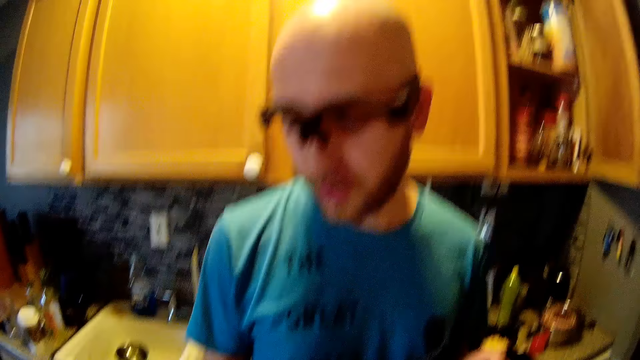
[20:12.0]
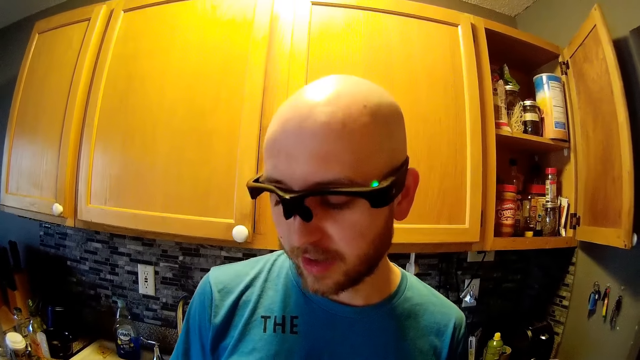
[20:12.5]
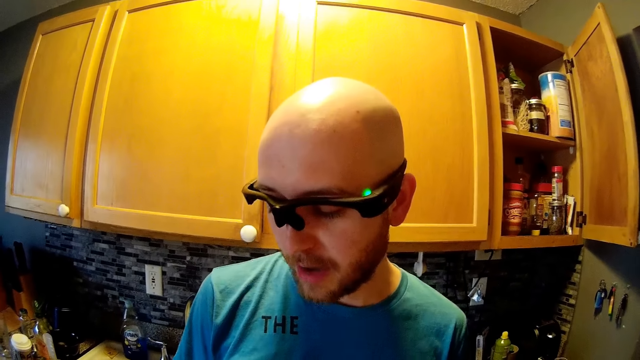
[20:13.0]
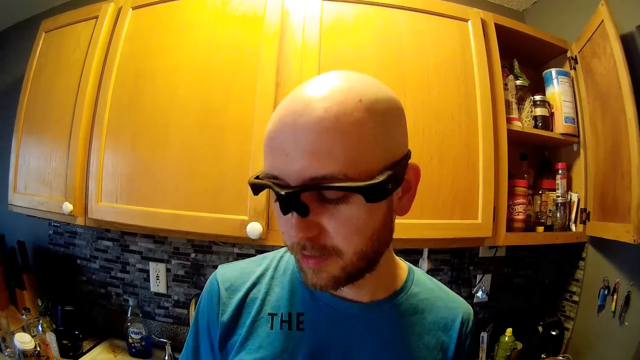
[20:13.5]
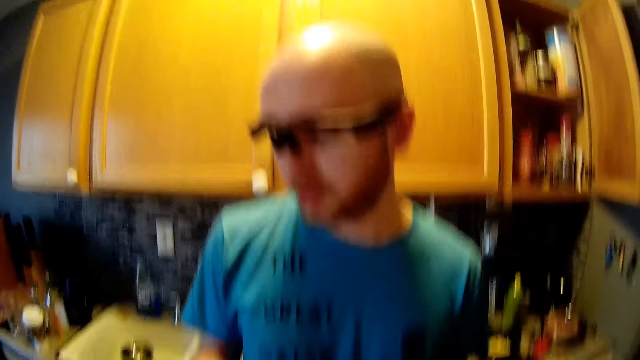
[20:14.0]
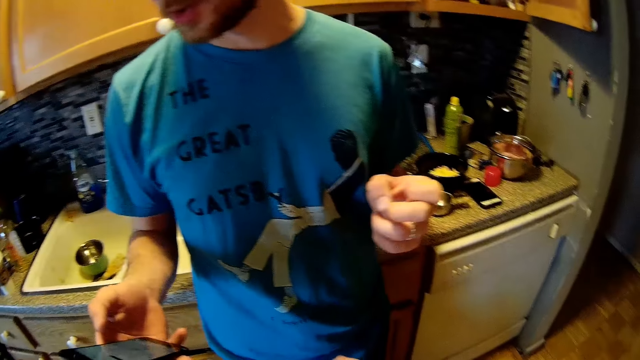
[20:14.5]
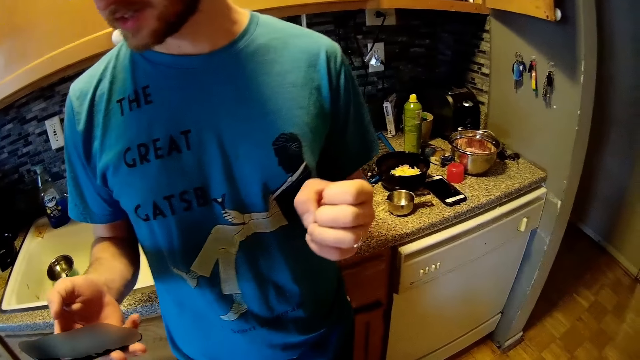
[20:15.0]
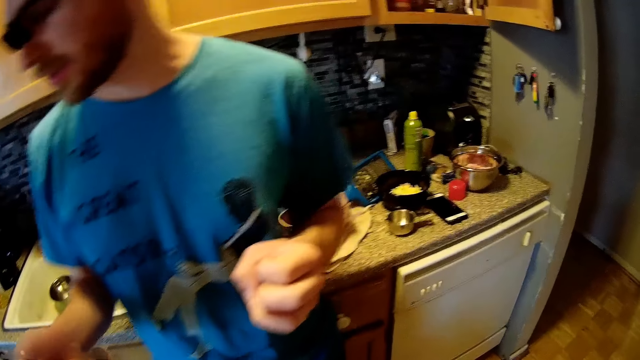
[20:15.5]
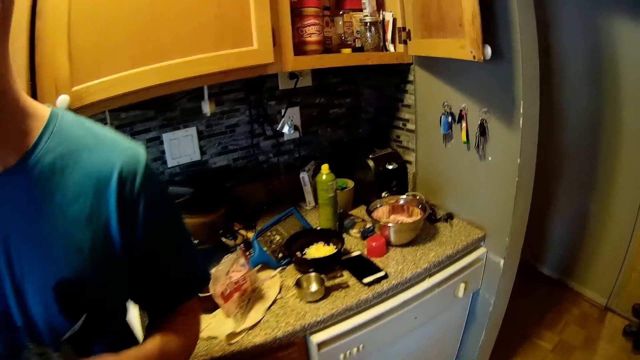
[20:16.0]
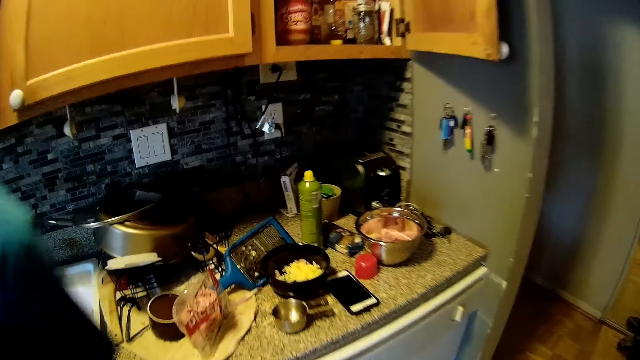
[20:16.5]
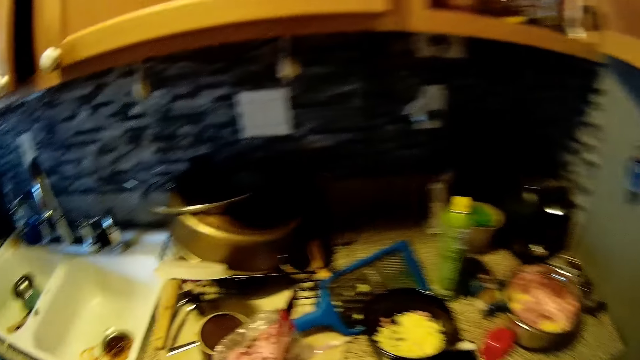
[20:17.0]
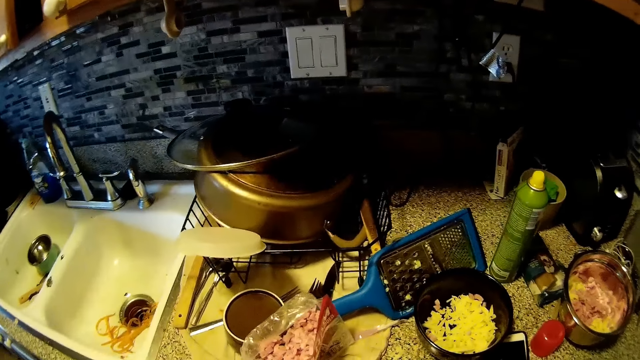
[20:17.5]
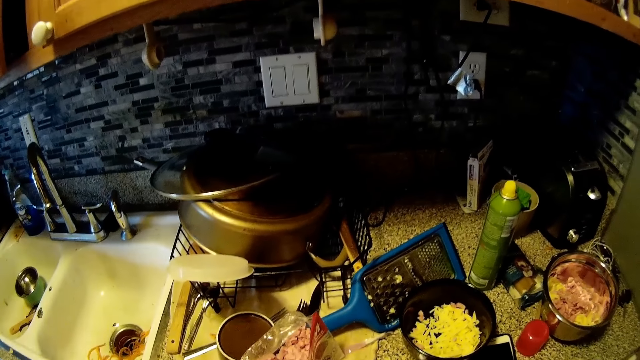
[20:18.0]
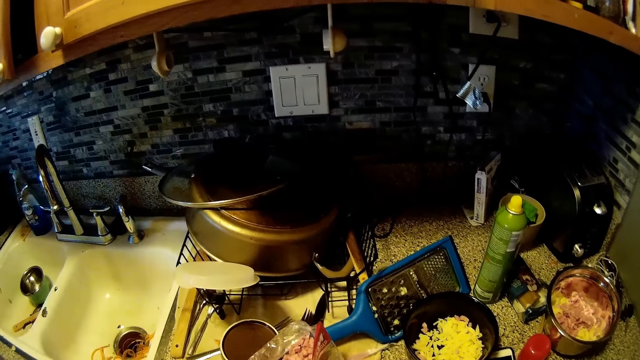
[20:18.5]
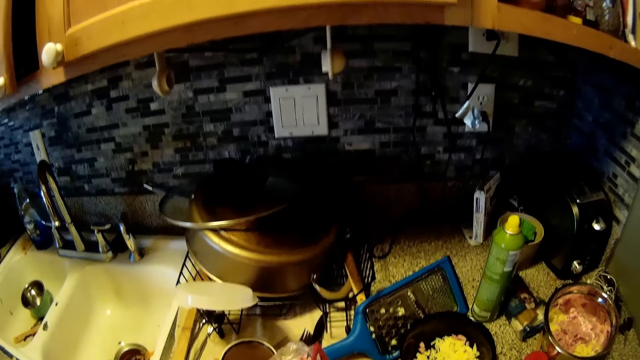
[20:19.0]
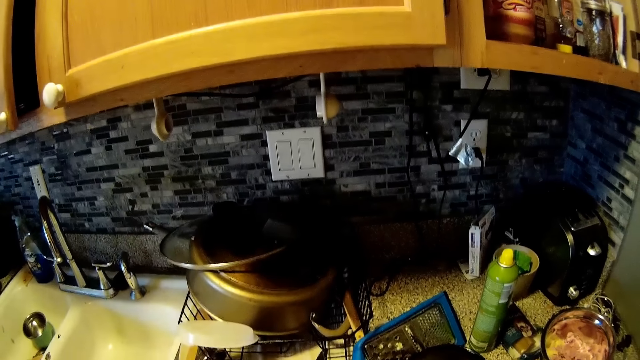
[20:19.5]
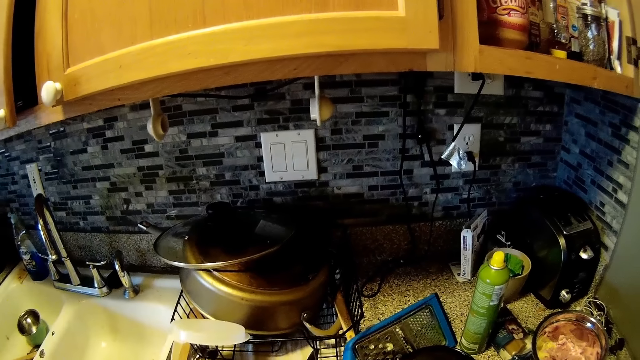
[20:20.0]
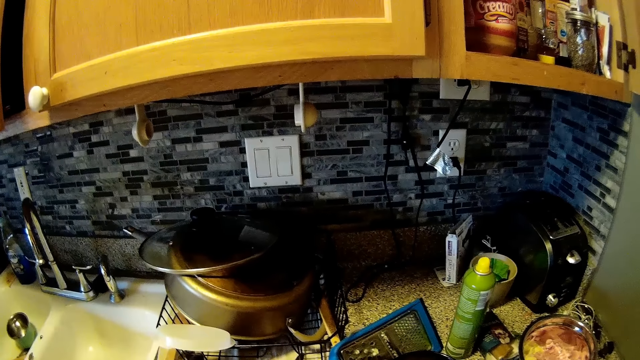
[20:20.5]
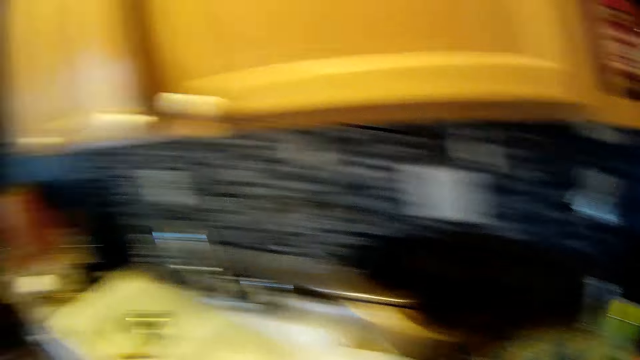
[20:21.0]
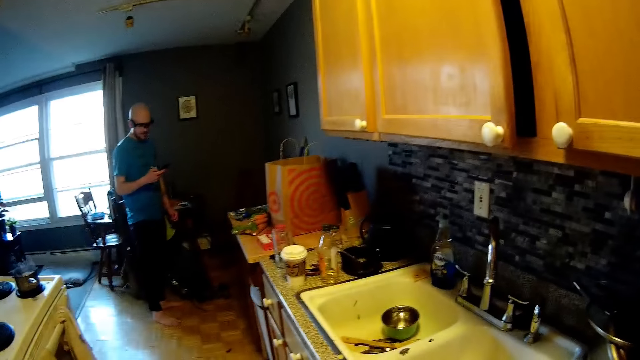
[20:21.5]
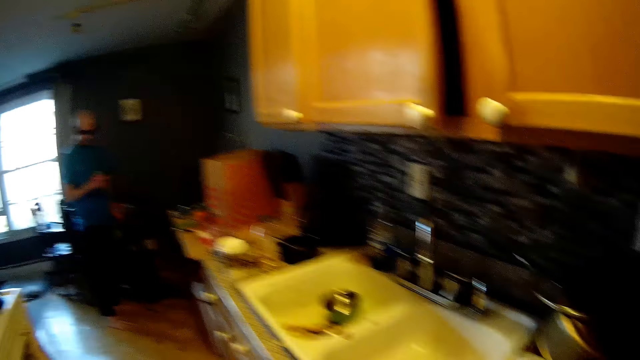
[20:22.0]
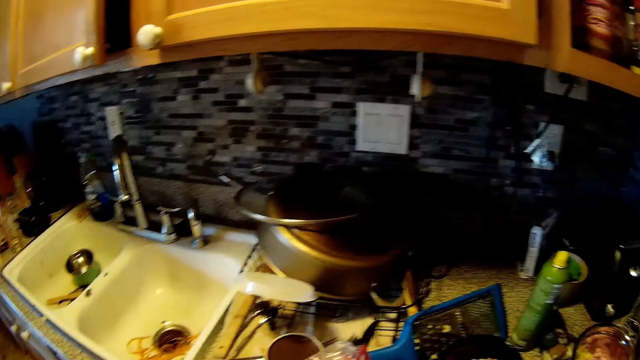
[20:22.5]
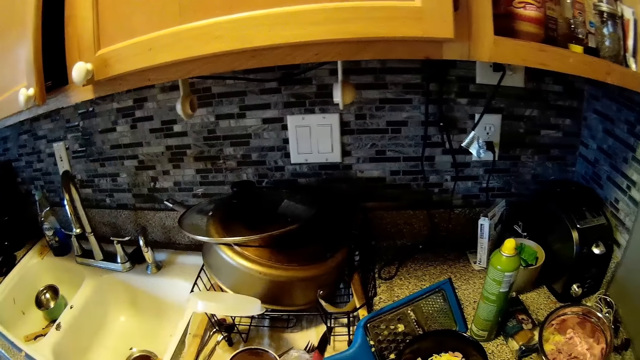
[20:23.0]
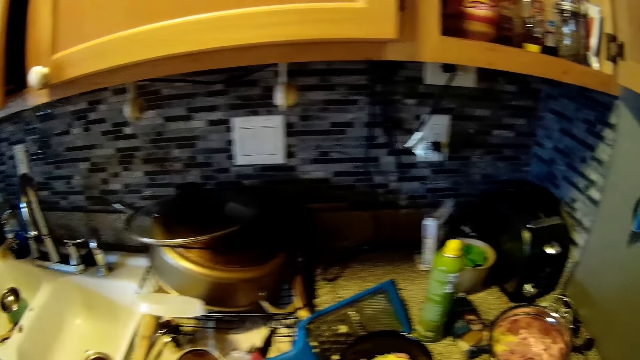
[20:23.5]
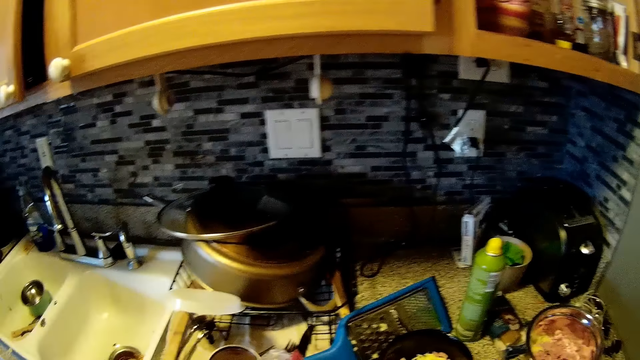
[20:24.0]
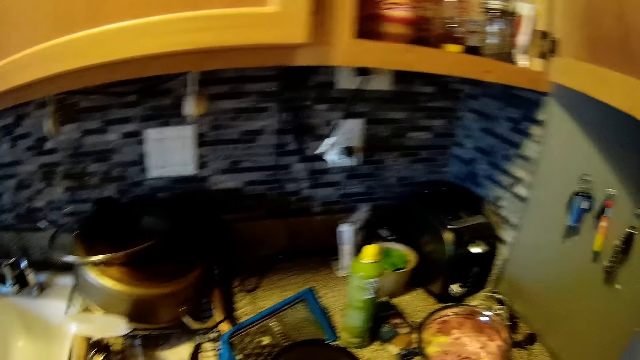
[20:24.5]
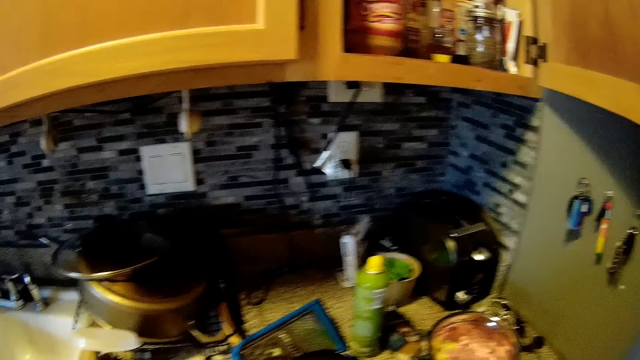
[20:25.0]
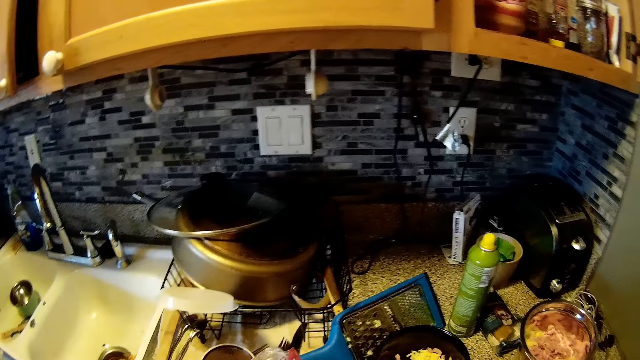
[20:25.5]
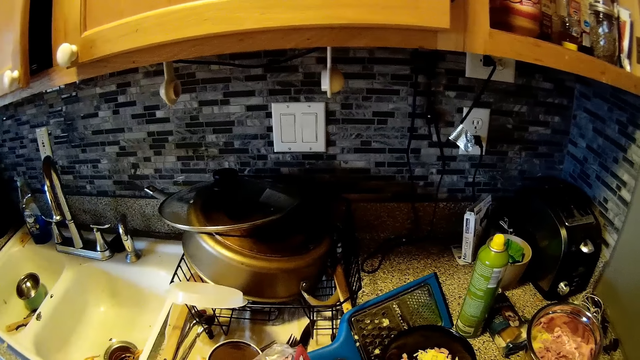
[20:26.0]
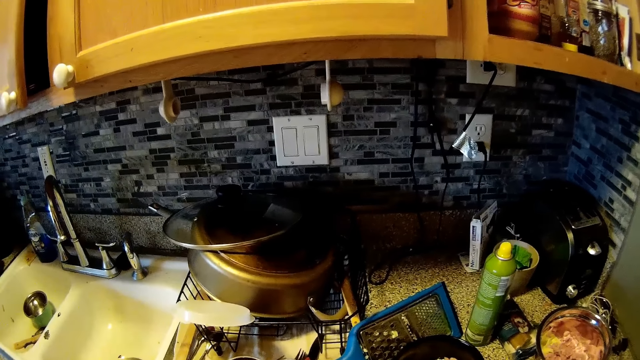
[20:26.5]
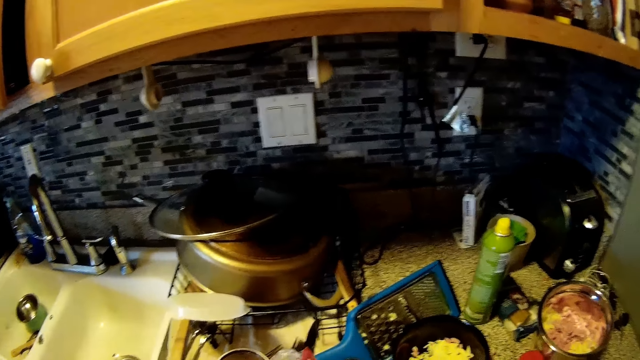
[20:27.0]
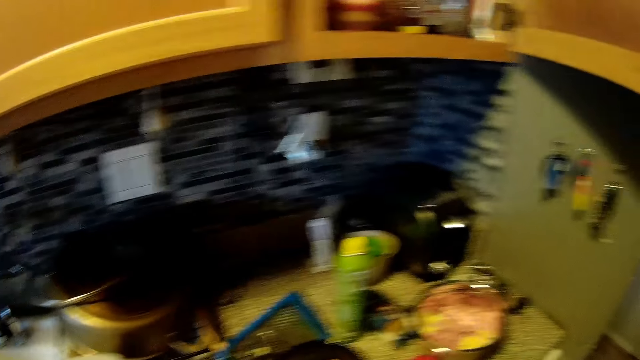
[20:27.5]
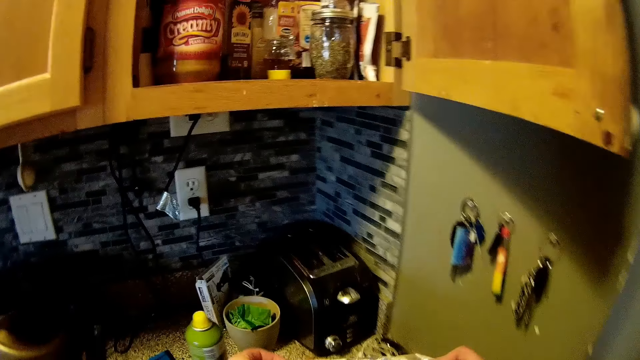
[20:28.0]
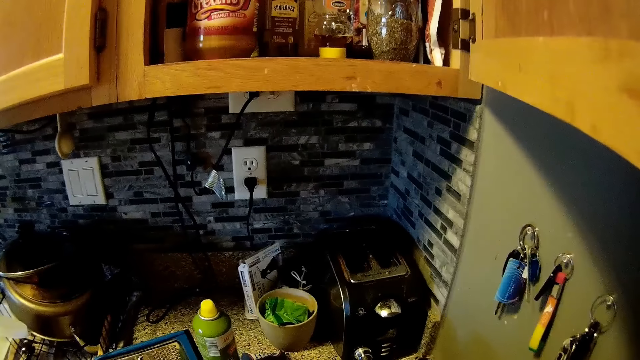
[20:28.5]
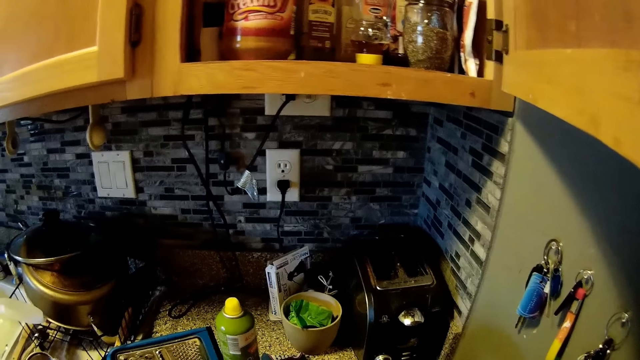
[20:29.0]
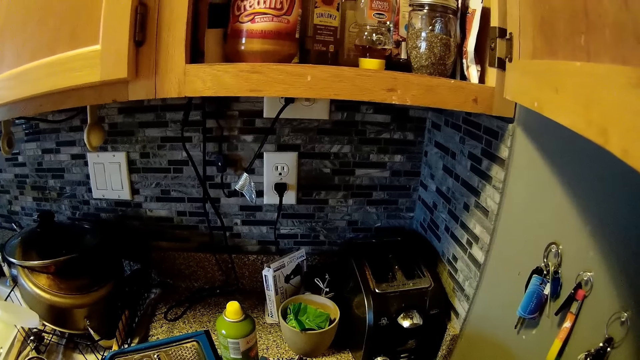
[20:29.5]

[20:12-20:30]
A man stretches his hand, folds his fingers and moves his fingers. The camera wearer walks. They talk. They look aside. They speak.

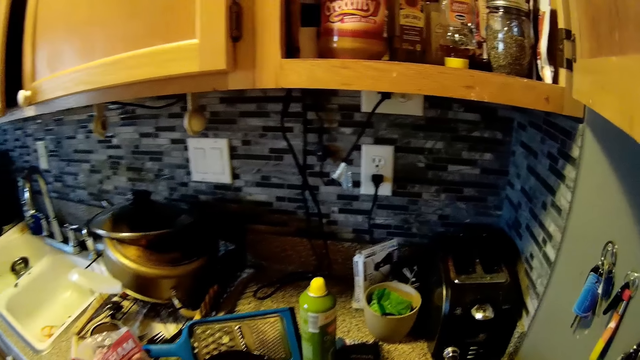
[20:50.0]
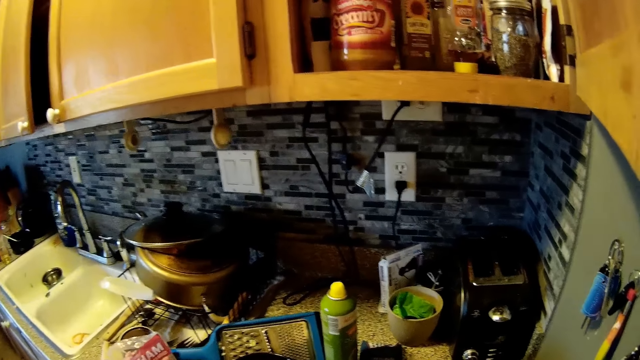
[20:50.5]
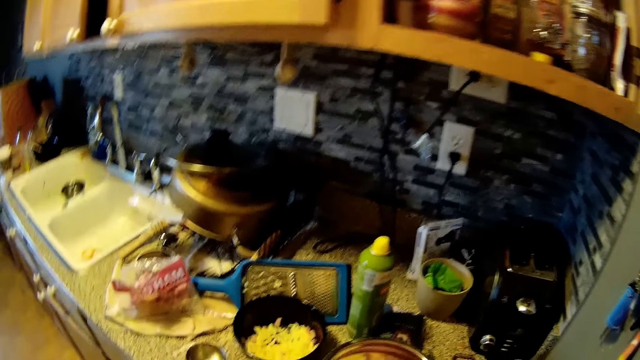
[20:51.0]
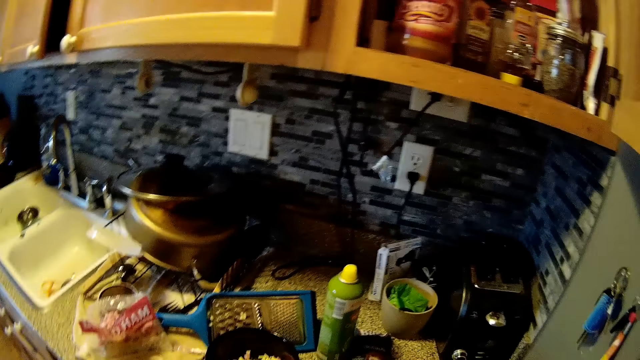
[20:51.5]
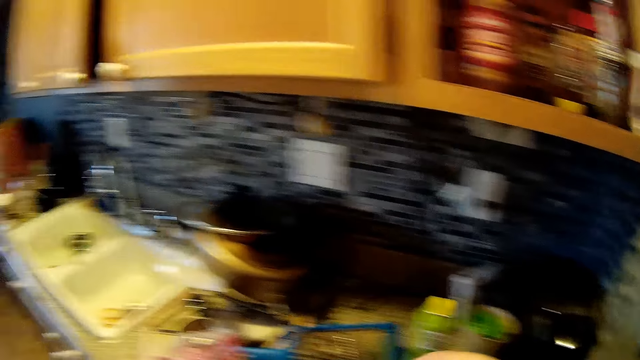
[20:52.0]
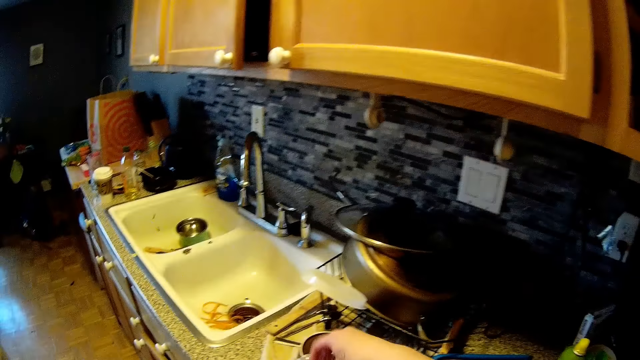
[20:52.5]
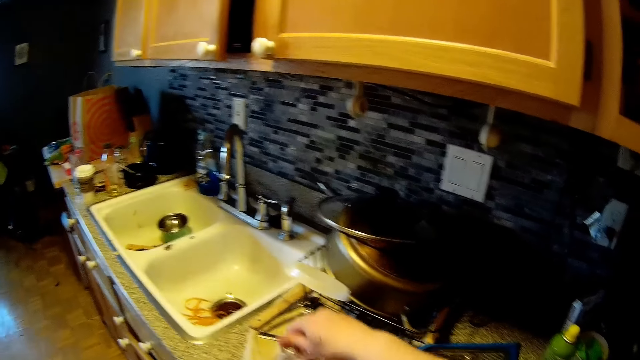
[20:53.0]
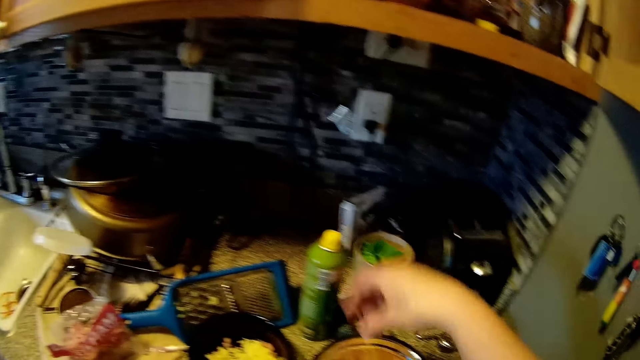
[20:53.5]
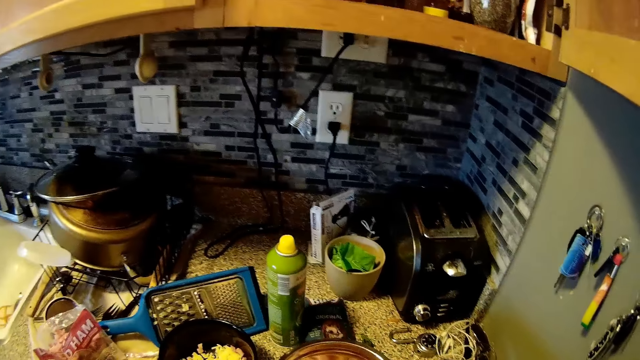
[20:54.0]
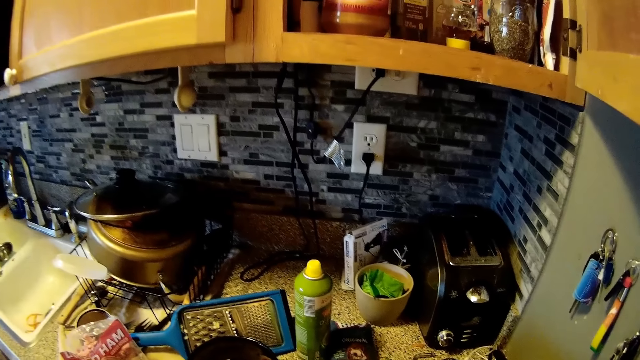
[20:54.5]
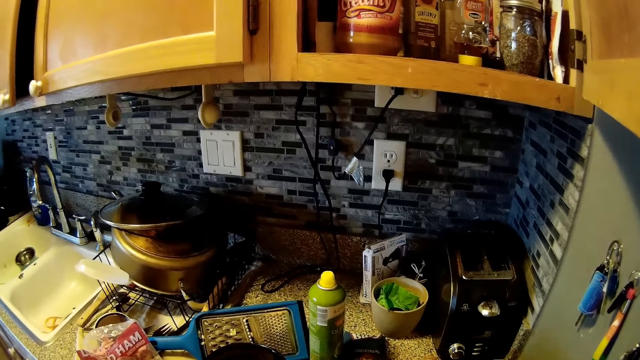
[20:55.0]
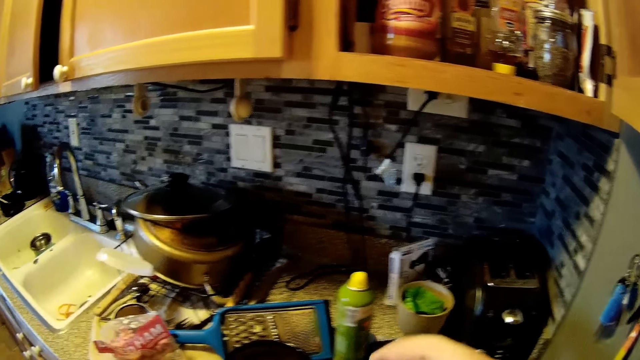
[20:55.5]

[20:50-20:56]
The camera wearer picks up an onion from the bowl with his right hand. He drops the onion inside the bowl on the countertop with his right hand. He stretches his hand. He returns his hand back.
